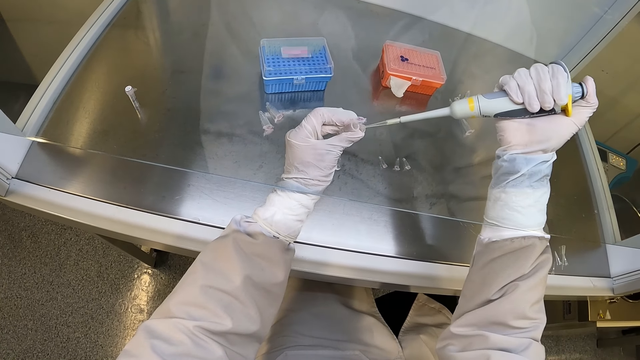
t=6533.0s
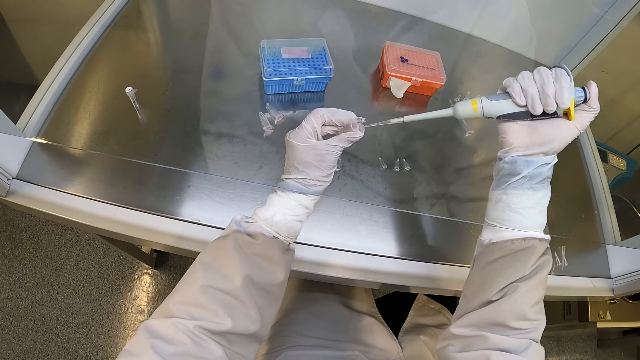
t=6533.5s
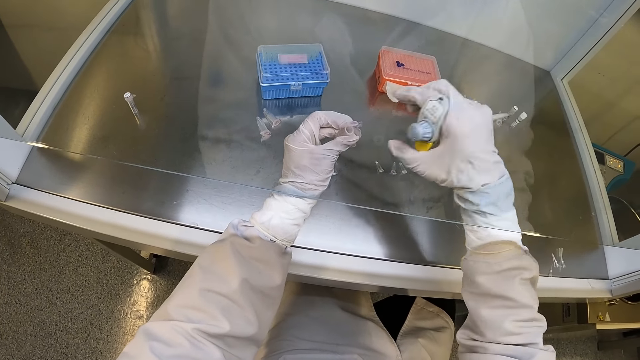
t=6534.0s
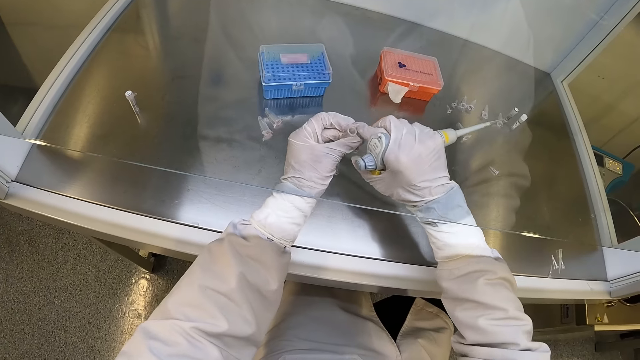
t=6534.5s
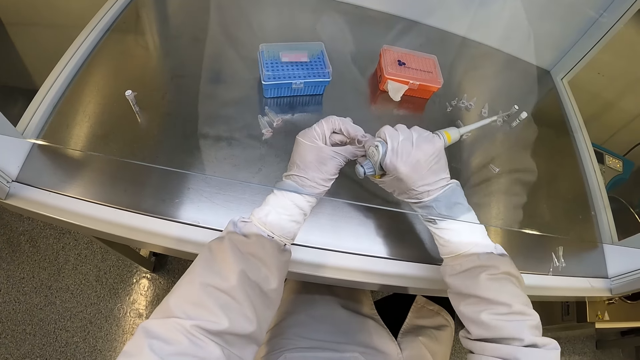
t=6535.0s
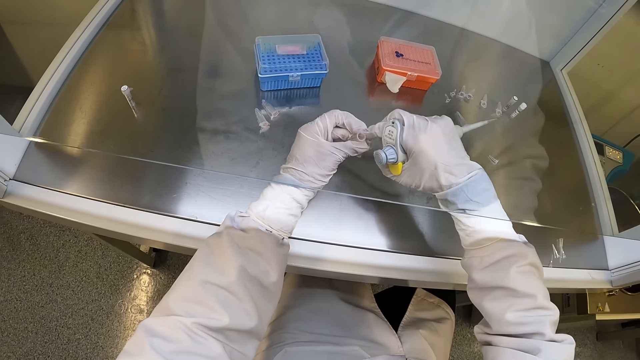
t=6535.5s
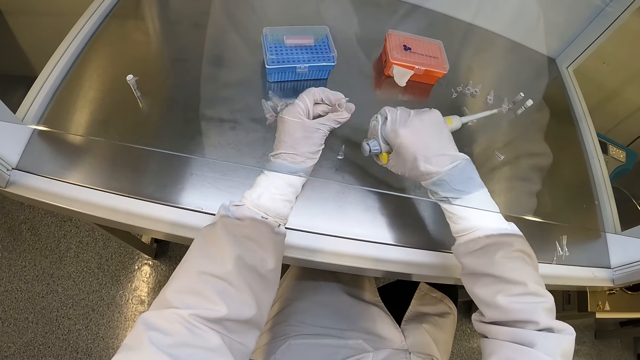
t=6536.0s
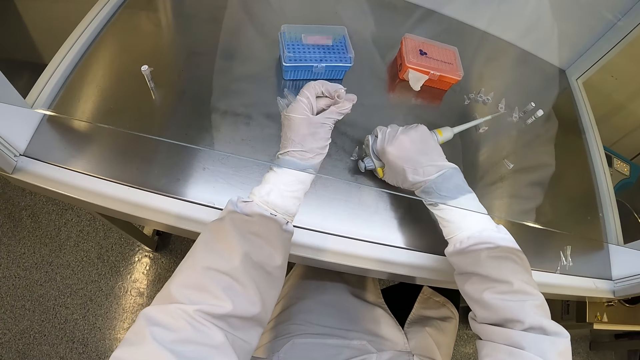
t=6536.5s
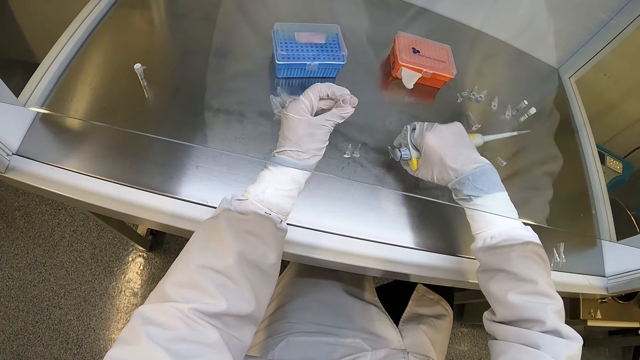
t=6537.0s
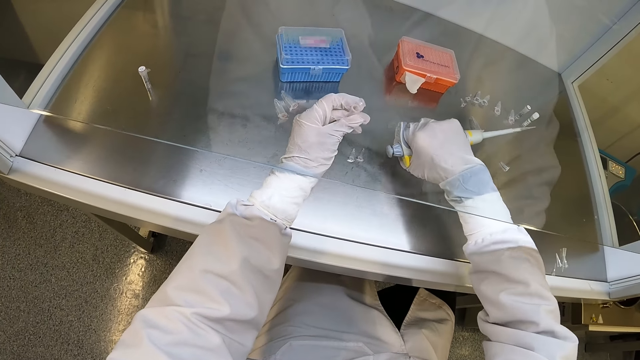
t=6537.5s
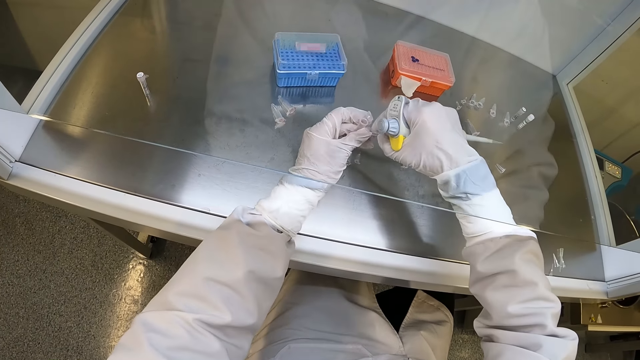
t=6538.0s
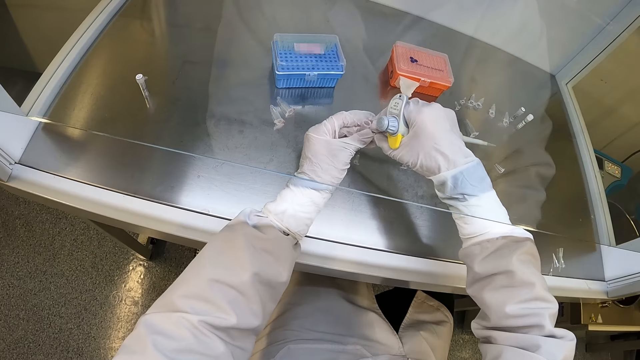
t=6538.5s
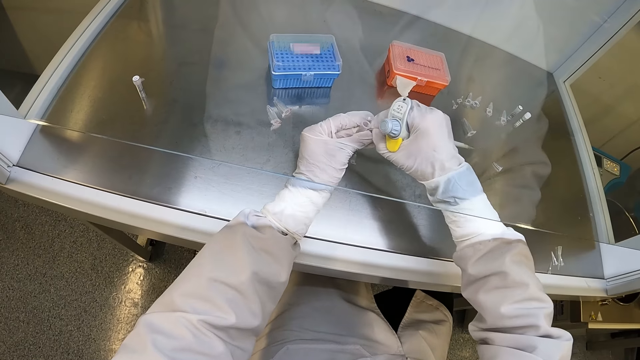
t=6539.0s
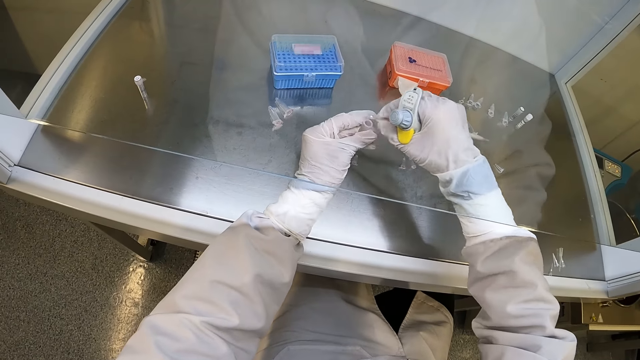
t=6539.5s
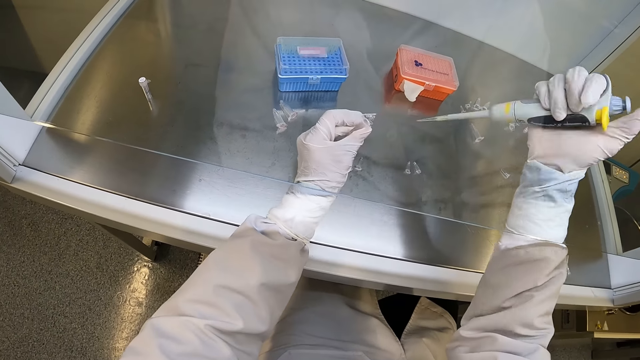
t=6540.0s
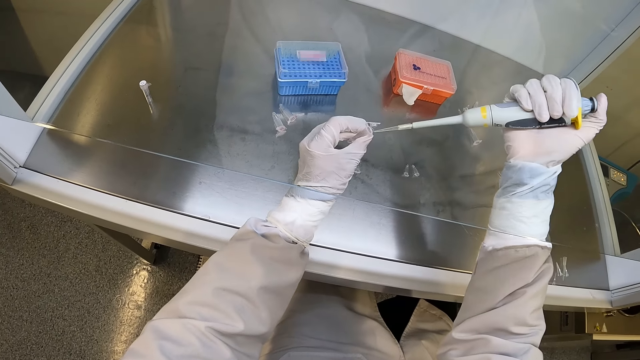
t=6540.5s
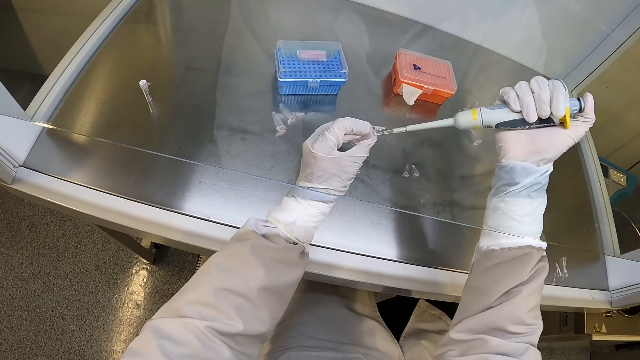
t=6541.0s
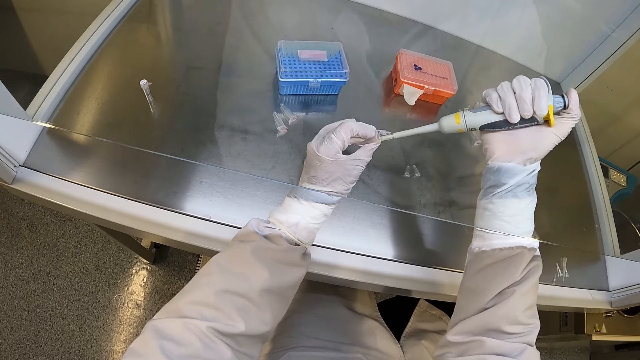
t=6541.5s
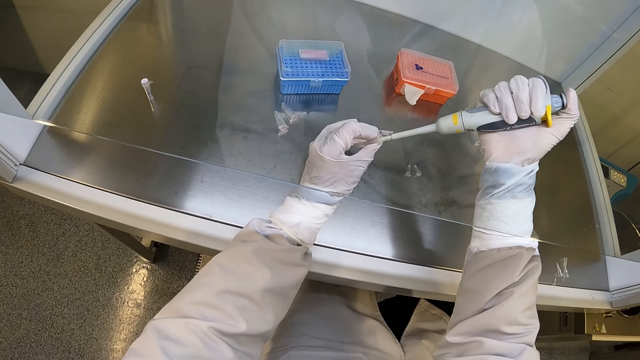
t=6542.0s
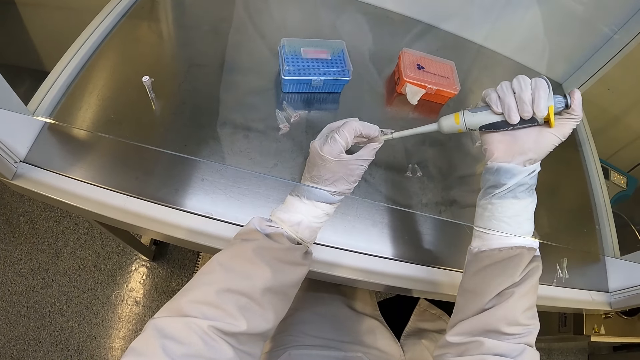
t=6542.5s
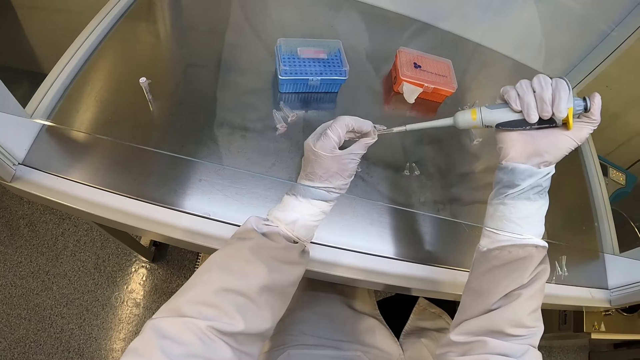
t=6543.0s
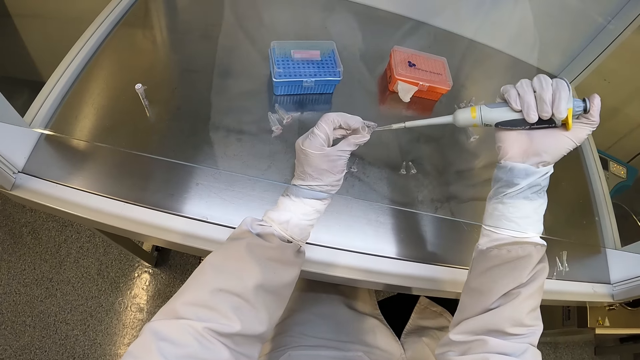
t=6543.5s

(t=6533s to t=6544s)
The camera wearer closes the microtube in his left hand with his right hand. He takes the microtube from his left hand with his right hand. He places the microtube in his right hand in the biosafety cabinet. He picks up a microtube from the biosafety cabinet with his right hand. He passes the microtube from his right hand to his left hand. He opens the microtube in his left hand with his right hand. He extracts some liquid sample from the microtube in his left hand with the micropipette or syringe in his right hand. He inserts the syringe in the tube.

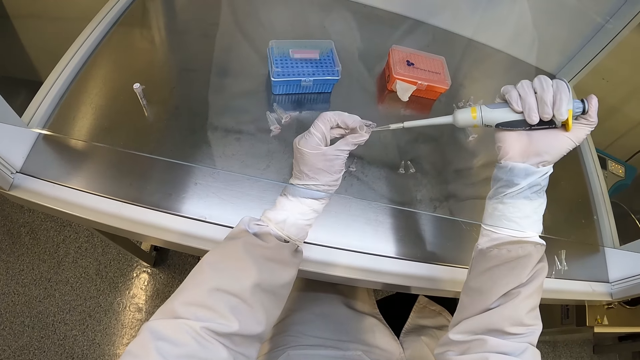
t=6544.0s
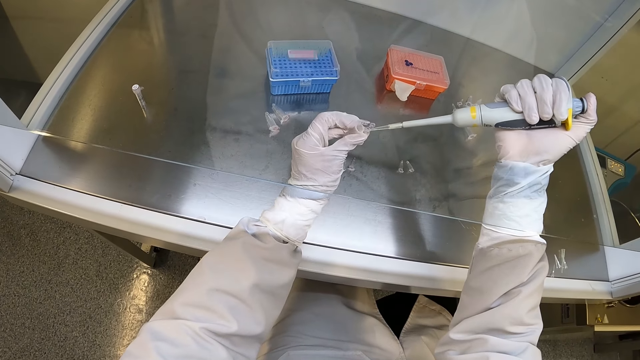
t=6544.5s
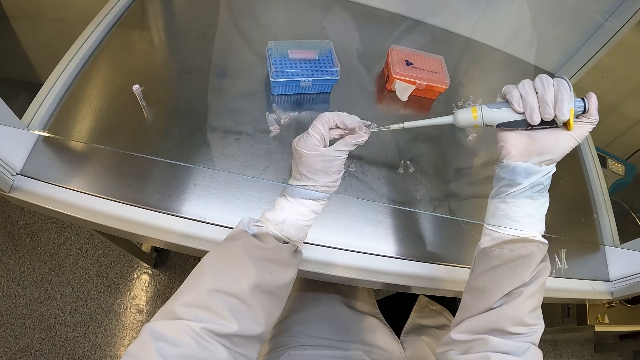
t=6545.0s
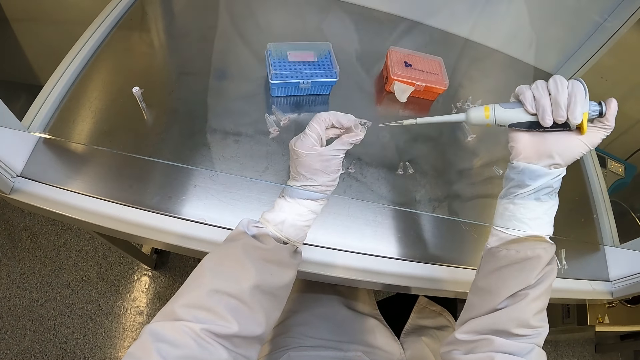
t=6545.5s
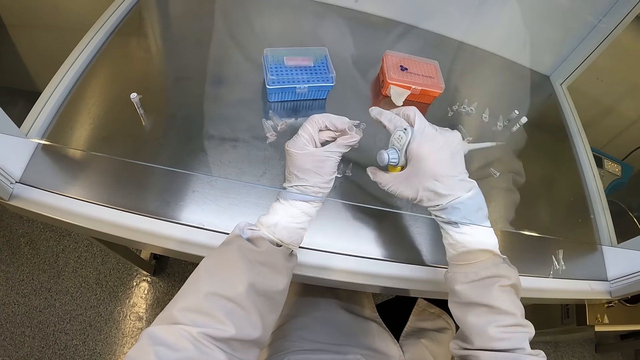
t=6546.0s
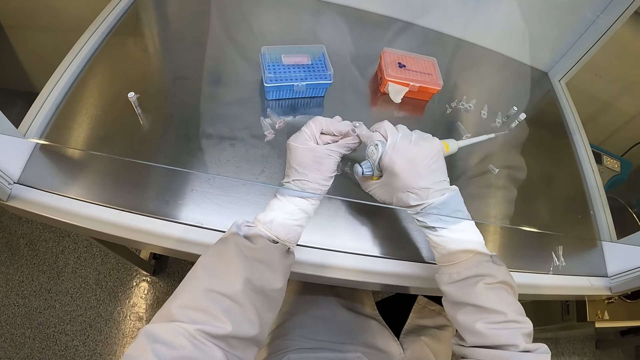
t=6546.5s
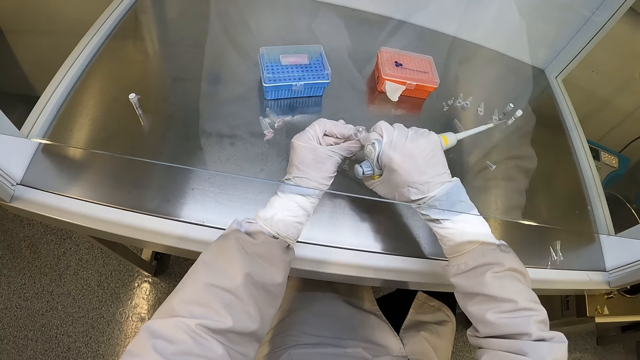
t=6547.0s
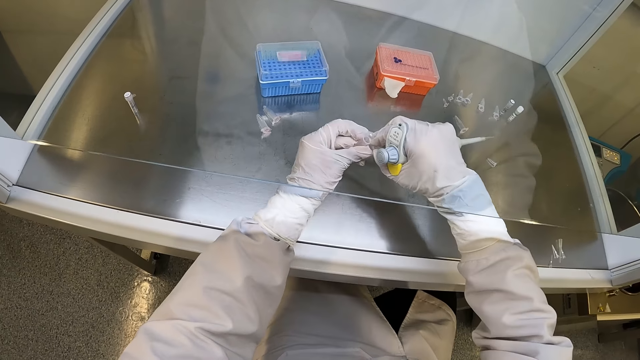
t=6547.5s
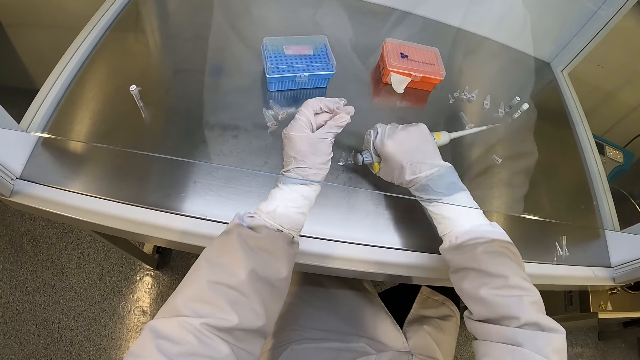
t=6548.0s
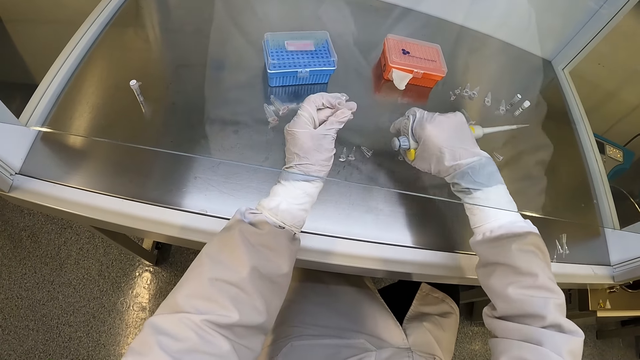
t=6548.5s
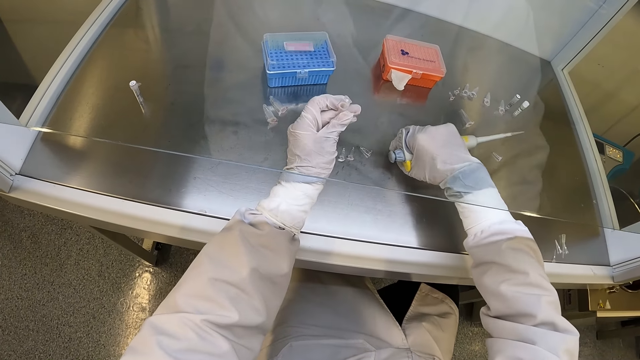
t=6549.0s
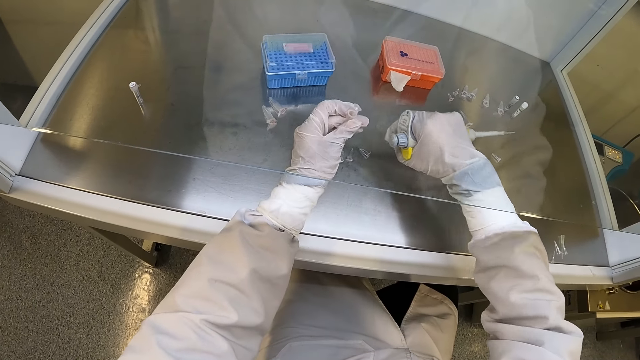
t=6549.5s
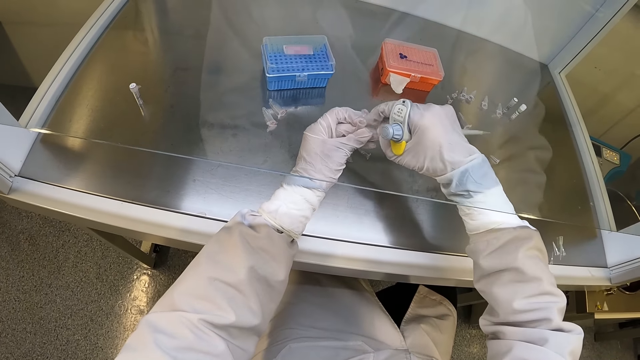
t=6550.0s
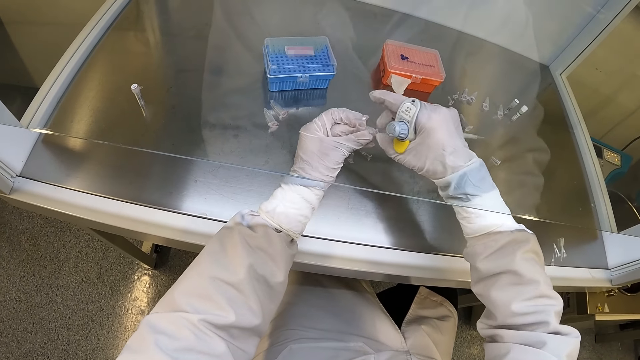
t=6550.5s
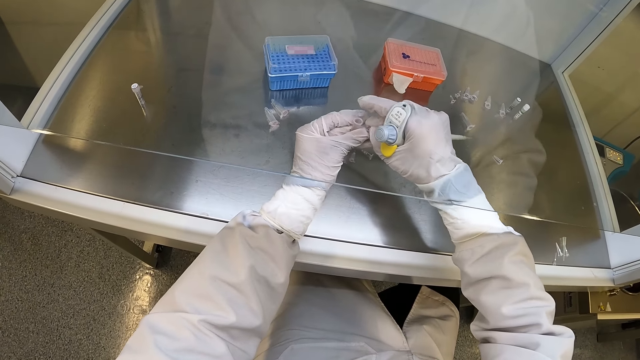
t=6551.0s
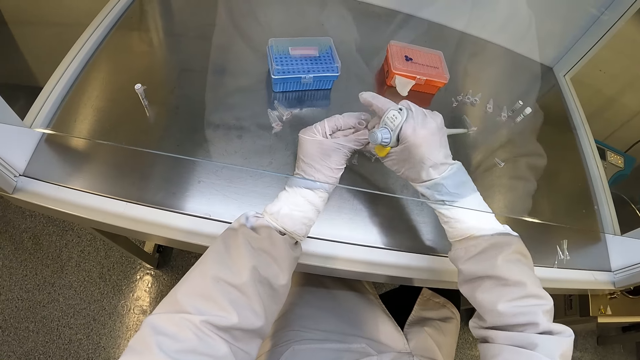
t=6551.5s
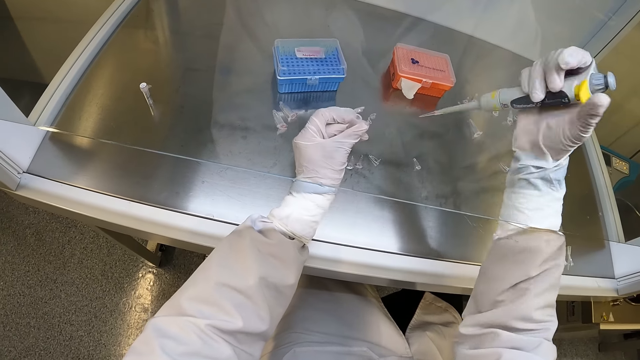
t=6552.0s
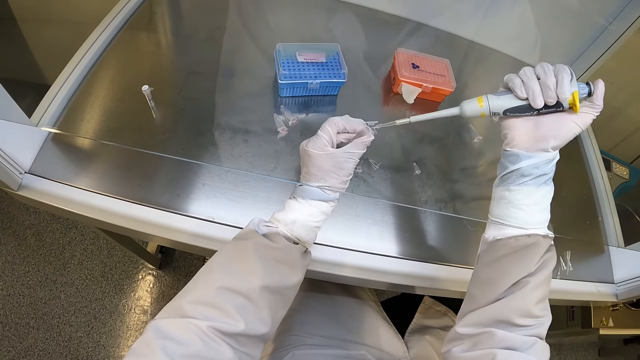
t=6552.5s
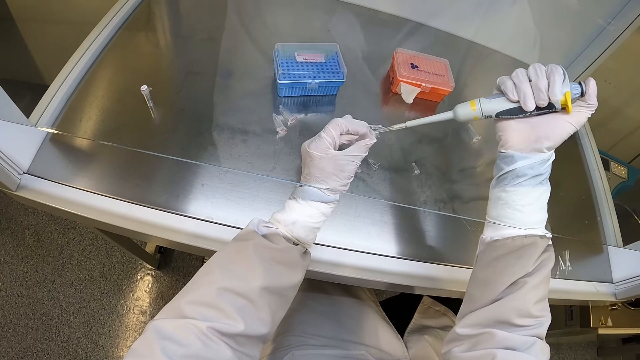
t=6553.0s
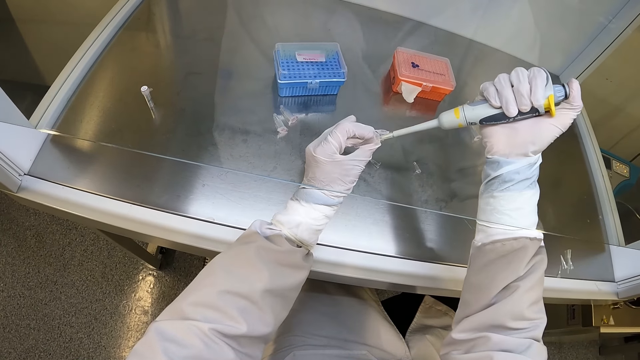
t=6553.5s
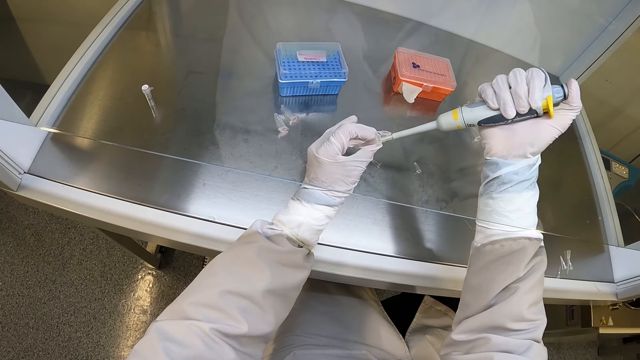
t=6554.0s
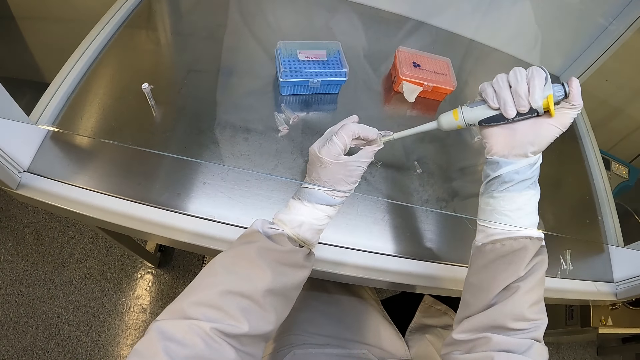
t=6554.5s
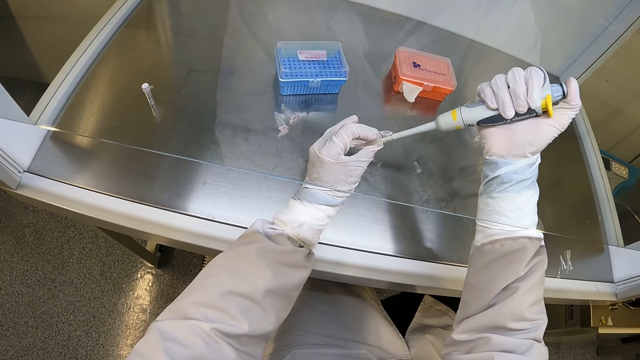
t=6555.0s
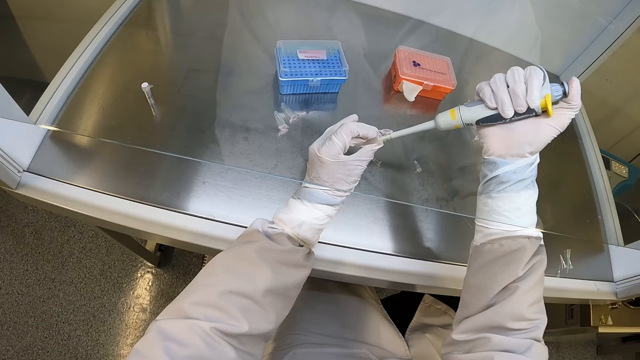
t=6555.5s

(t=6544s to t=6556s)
The camera wearer pumps some liquid sample into the microtube in his left hand with the micropipette in his right hand. He inserts the syringe in the small tube. He closes the microtube in his left hand with his right hand. He takes the microtube from his left hand with his right hand. He places the microtube in his right hand in the biosafety cabinet. He picks up a microtube from the biosafety cabinet with his right hand. He passes the microtube from his right hand to his left hand. He opens the microtube in his left hand with his right hand. He extracts some liquid sample from the microtube in his left hand with the micropipette in his right hand. He inserts the syringe in the tube.
